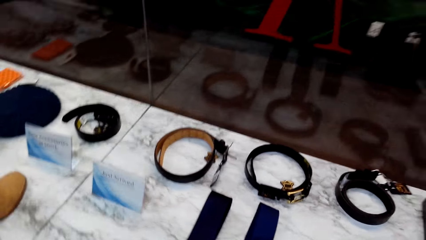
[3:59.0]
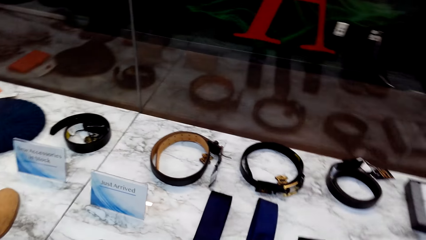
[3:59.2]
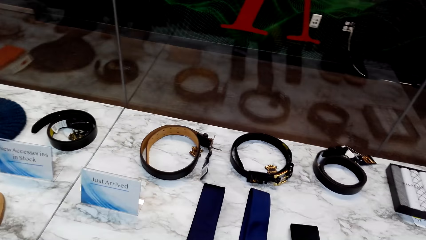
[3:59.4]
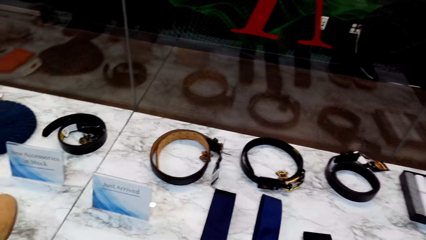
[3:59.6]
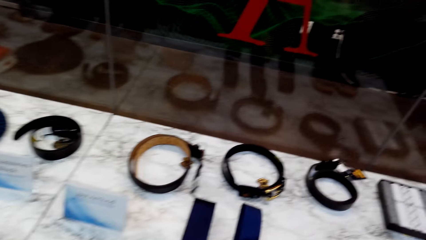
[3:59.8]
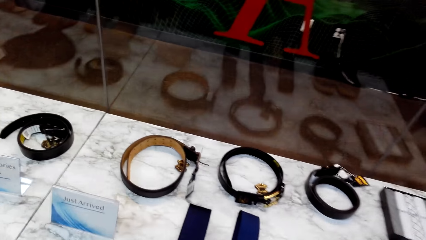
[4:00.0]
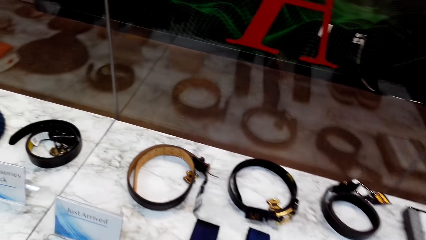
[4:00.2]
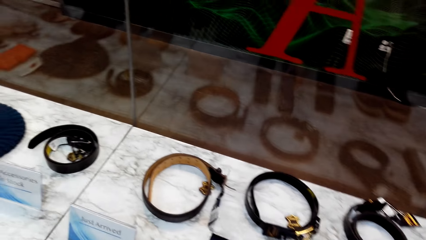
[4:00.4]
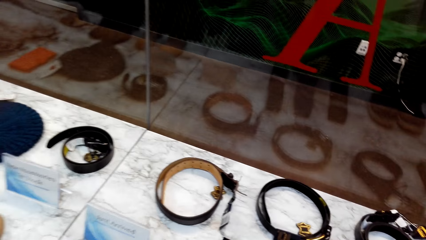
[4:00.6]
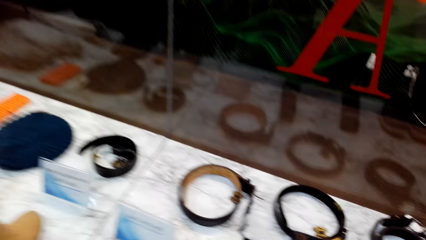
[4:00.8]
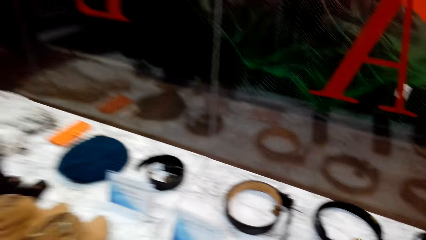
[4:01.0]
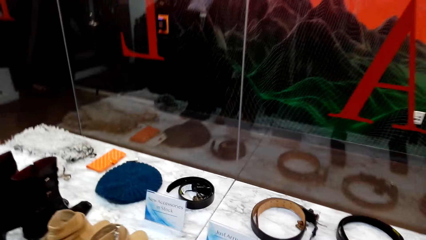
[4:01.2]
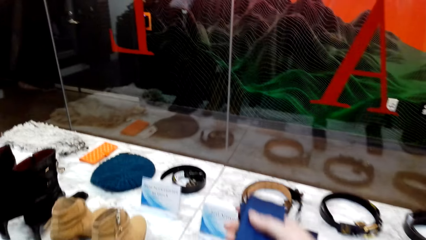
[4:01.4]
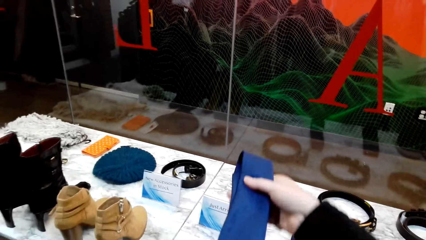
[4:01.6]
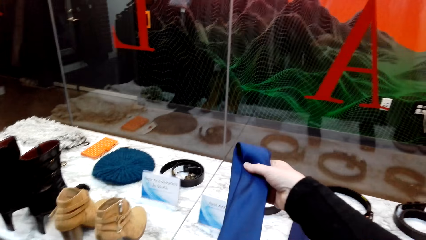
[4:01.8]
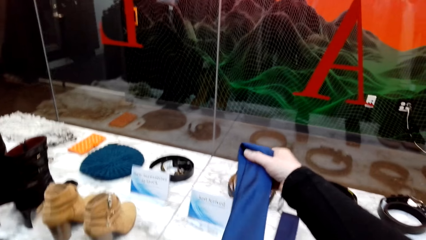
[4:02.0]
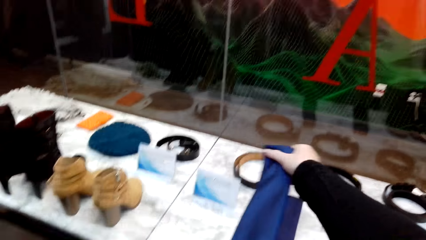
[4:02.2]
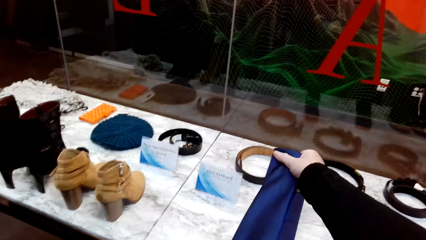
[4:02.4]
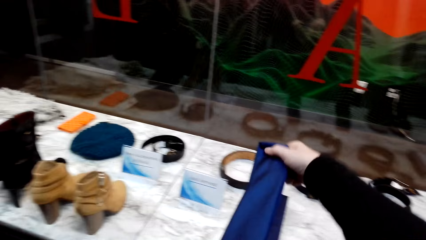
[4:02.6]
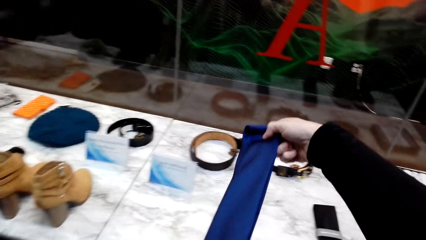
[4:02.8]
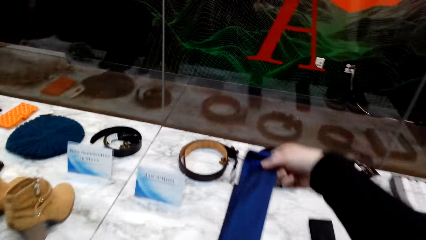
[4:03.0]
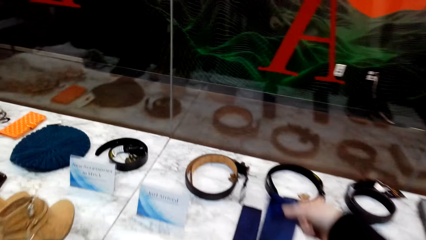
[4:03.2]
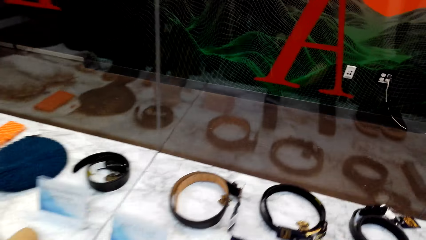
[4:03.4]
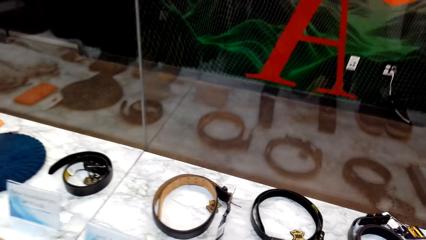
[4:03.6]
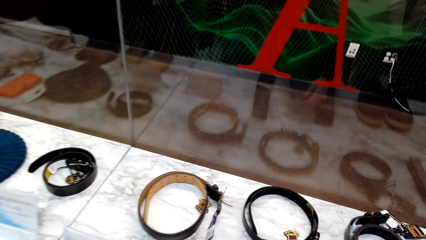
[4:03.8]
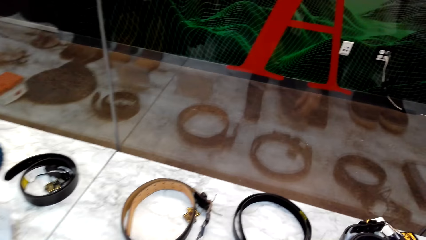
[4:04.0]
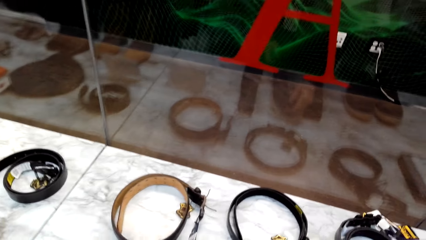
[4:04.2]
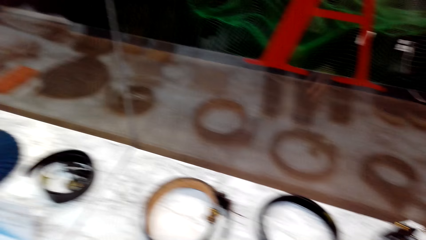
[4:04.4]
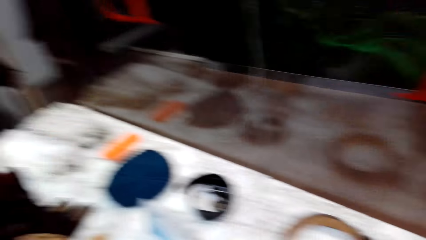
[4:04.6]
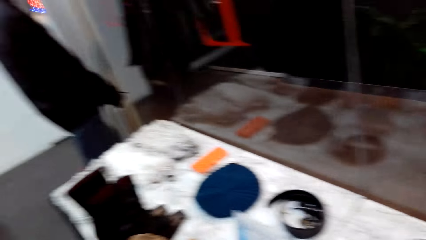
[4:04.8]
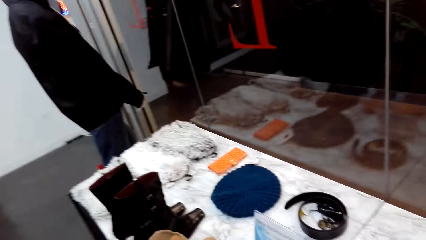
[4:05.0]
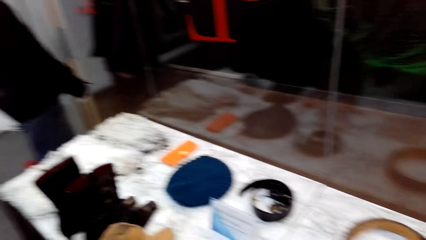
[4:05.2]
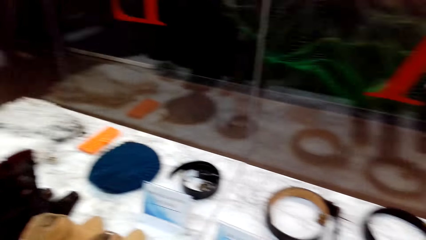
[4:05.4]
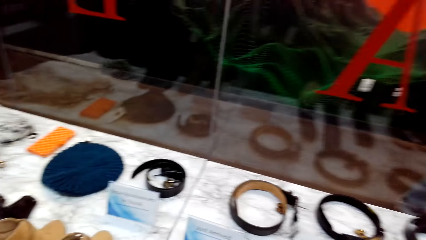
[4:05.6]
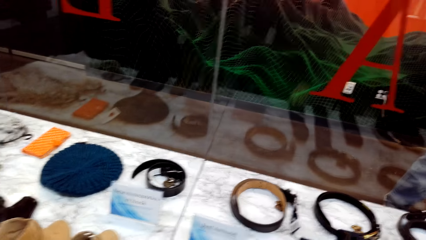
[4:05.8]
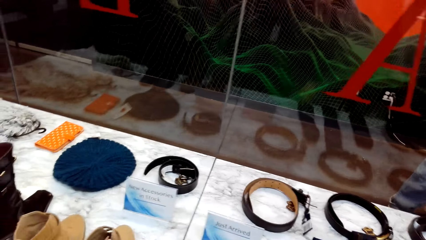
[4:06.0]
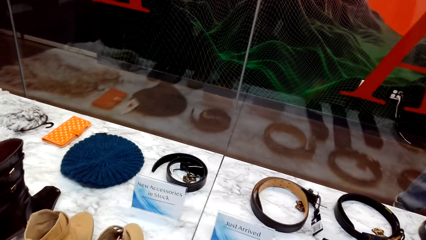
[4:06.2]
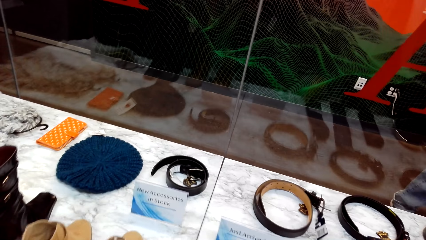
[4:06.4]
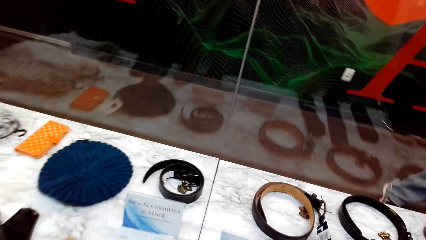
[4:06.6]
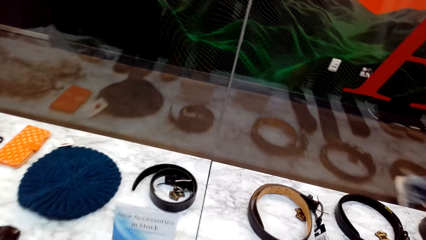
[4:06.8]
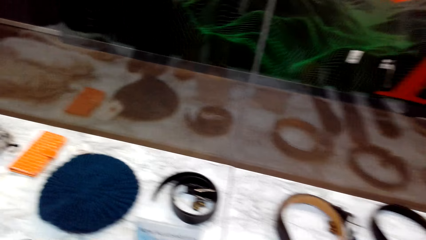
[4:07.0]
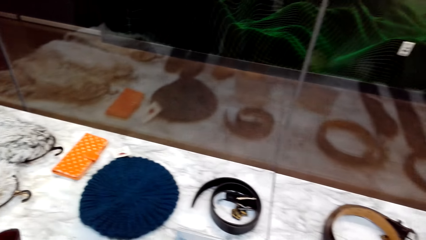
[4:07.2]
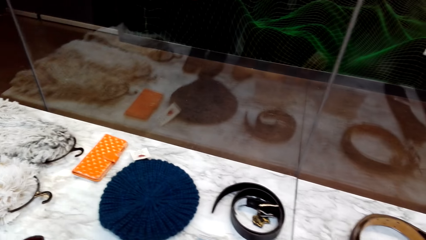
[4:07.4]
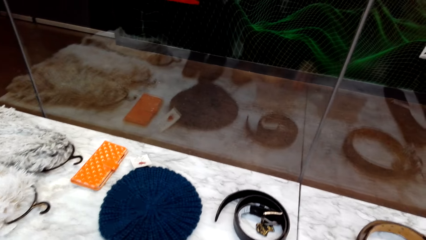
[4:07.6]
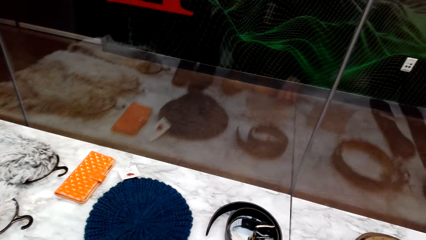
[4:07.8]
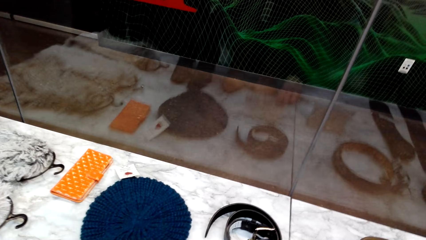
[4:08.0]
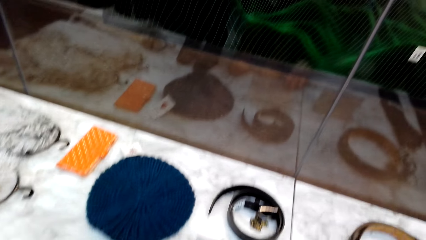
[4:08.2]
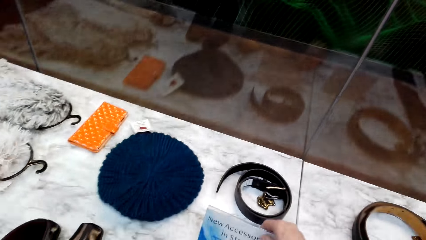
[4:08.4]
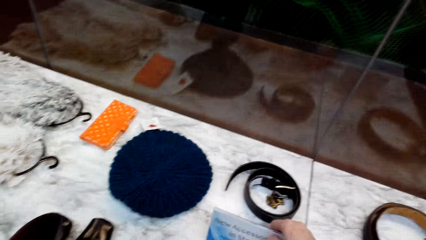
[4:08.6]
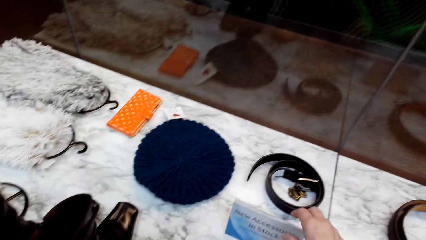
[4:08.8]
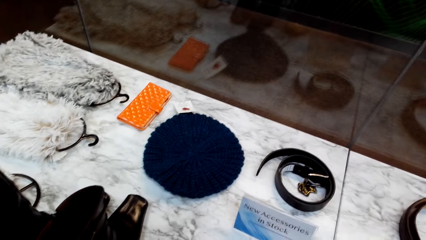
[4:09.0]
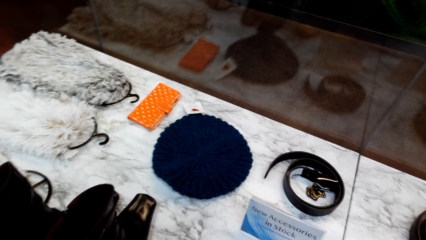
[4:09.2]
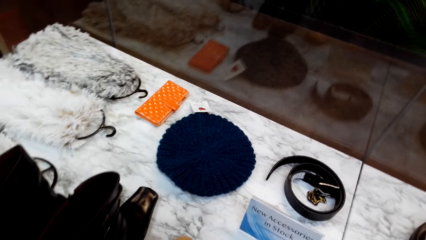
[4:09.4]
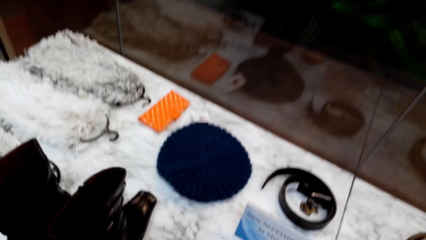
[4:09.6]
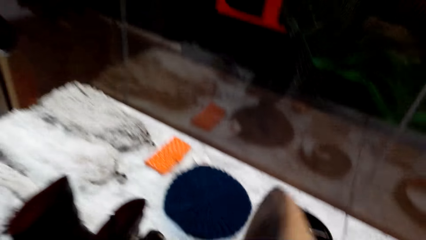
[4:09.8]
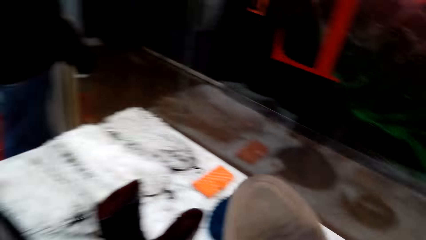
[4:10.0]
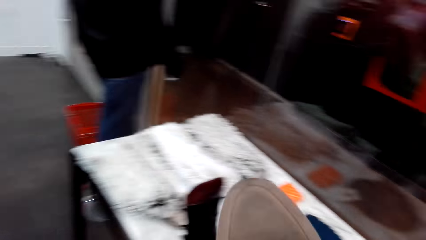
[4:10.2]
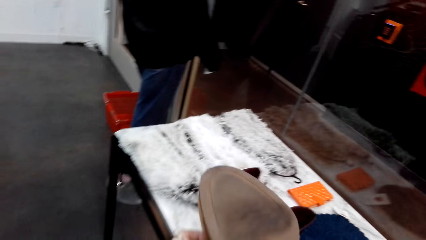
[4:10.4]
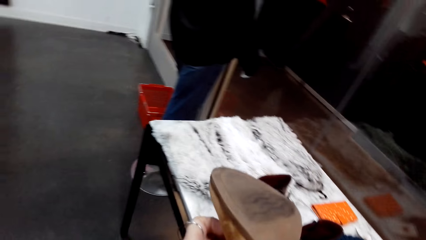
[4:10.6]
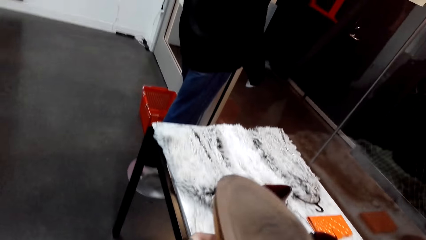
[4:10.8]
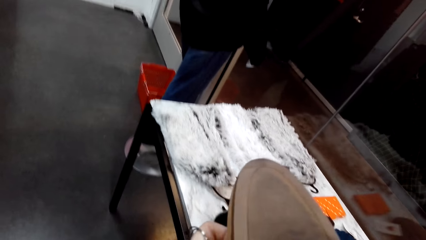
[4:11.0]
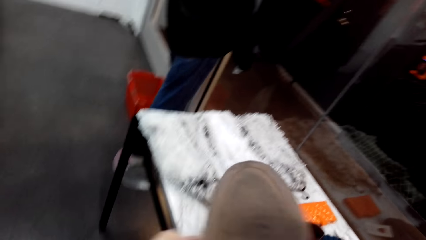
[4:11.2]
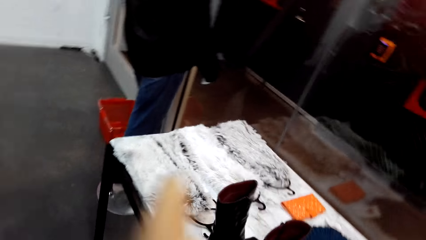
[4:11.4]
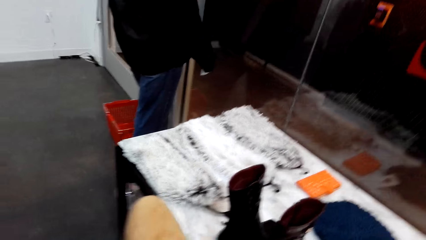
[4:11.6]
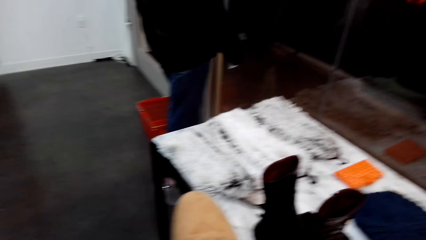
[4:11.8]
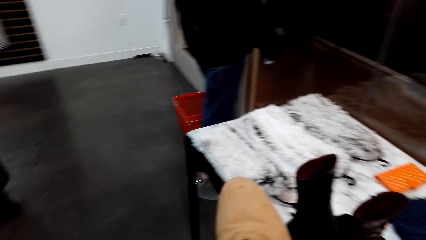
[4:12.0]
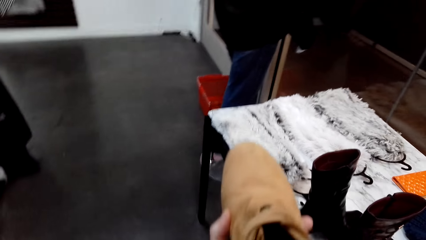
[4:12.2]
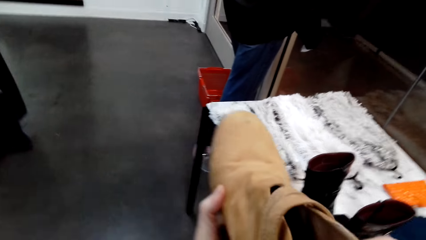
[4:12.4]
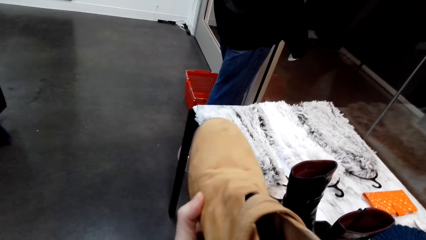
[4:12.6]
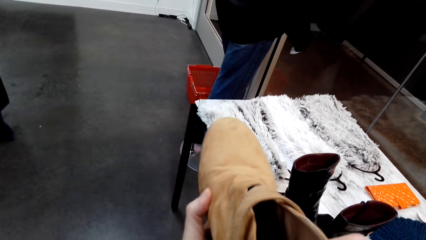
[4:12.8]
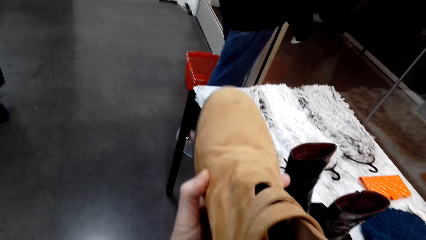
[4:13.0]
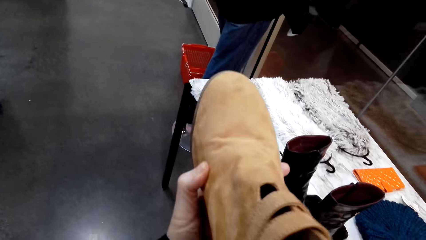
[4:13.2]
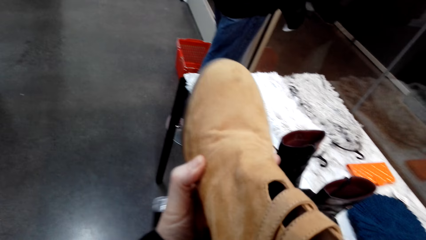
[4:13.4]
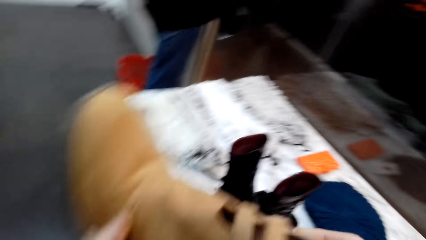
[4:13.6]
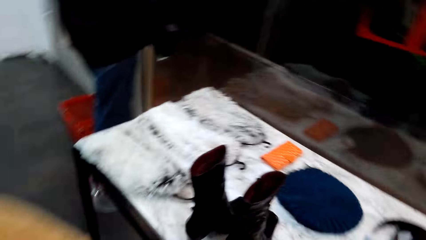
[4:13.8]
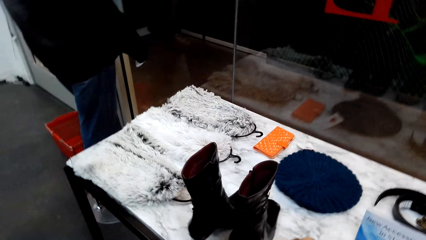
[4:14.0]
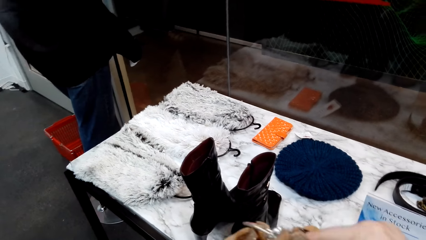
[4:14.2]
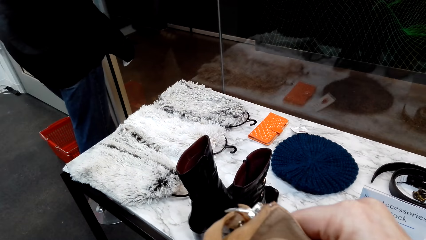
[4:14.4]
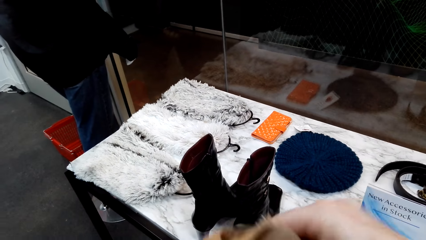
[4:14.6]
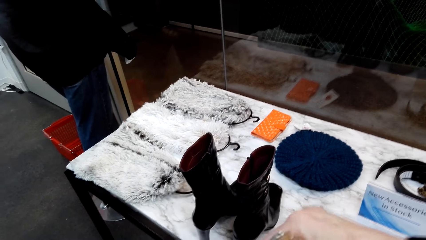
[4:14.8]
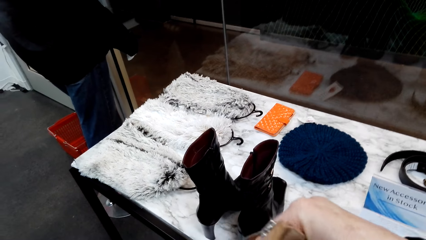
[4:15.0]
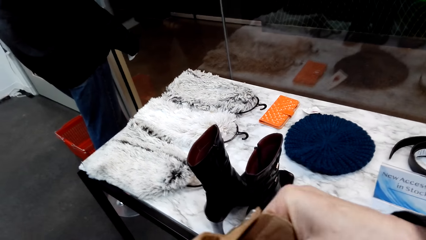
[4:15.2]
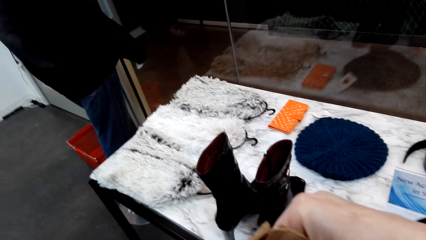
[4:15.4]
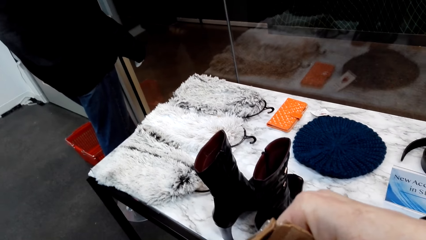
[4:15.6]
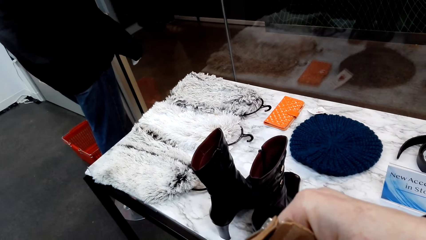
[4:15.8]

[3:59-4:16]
The camera wearer picks up a tie on the display table. They hold the tie in the store. They place the tie on the display table. They hold a shoe in the clothing store.
